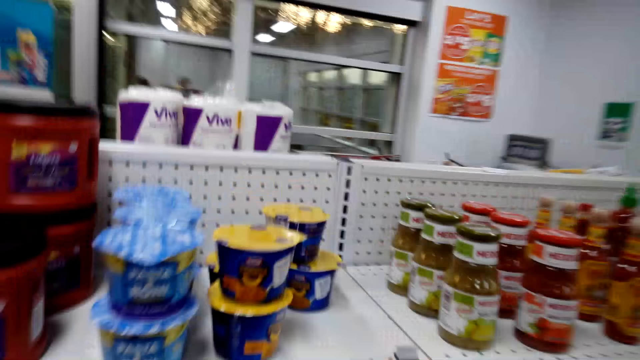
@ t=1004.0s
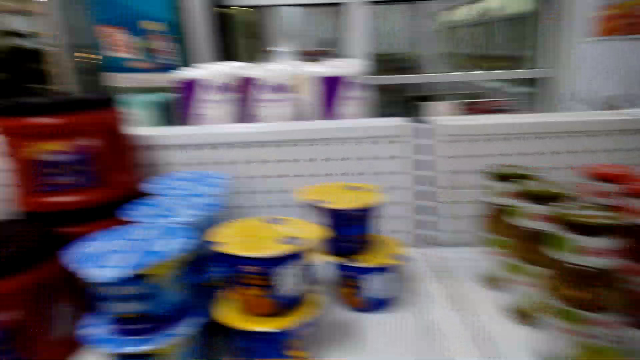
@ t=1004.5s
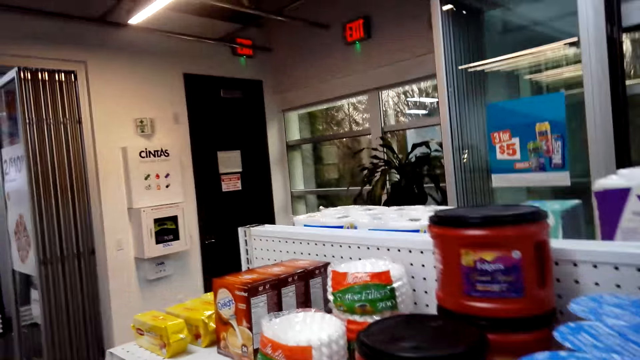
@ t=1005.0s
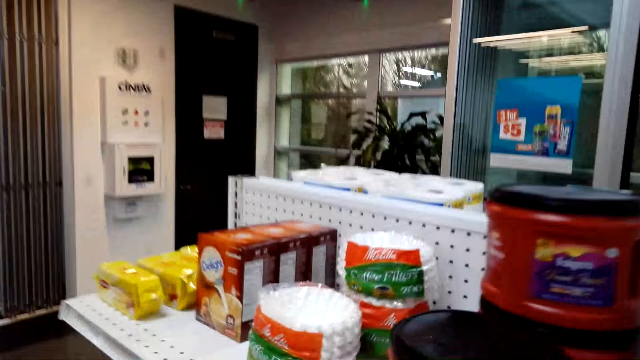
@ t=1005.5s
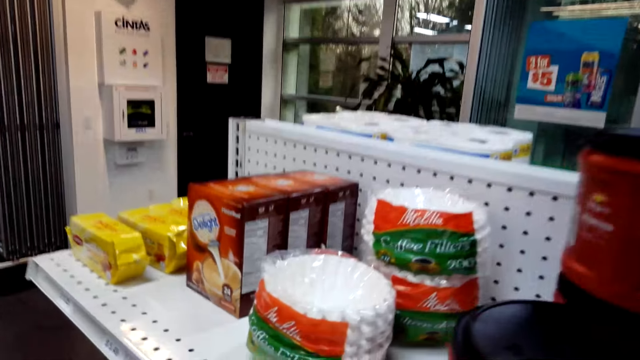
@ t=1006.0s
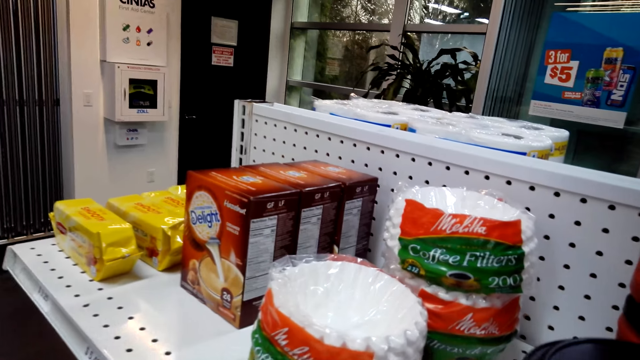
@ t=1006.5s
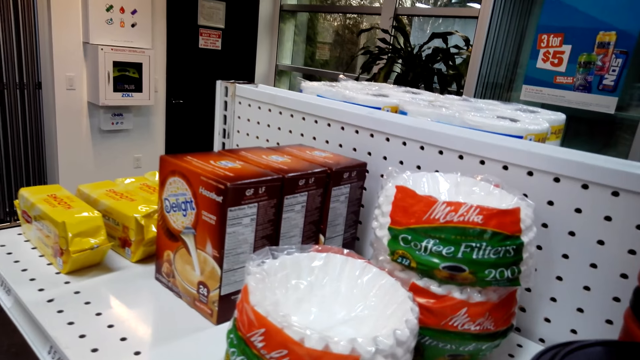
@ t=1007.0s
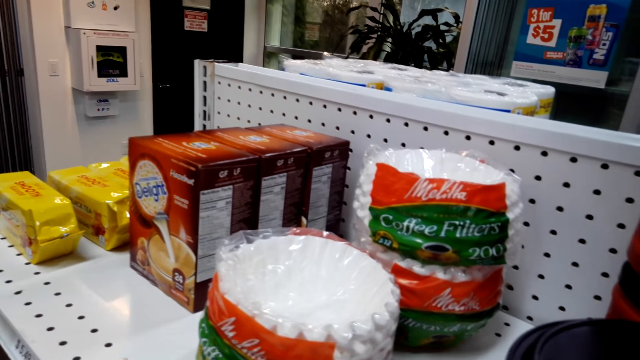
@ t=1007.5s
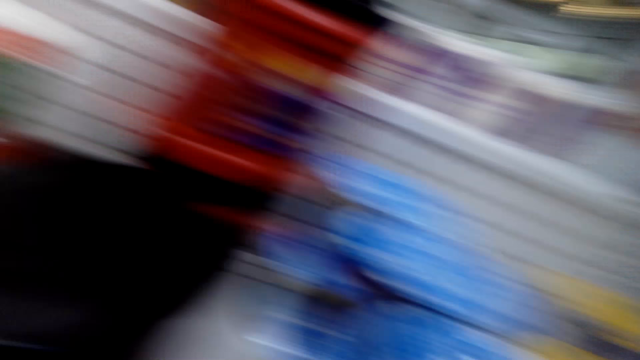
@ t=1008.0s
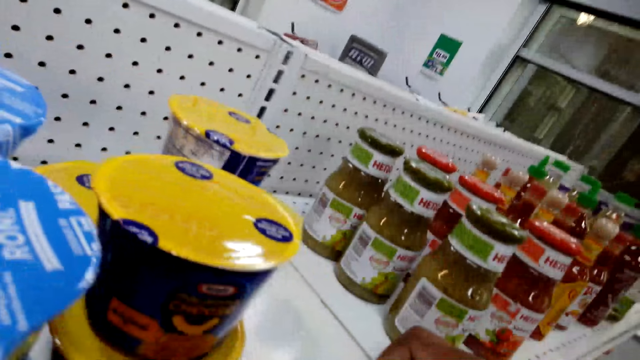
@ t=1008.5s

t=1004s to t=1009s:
The camera wearer looks at the shopping shelf. They dialogue with a person.

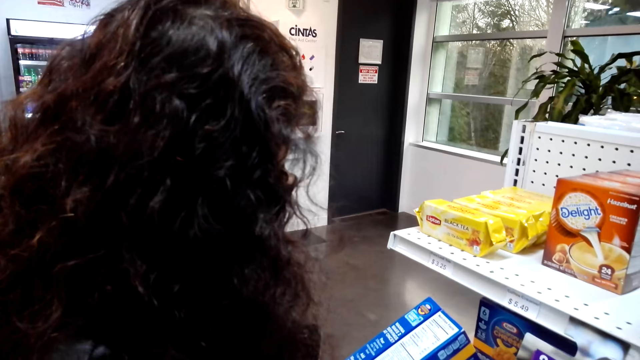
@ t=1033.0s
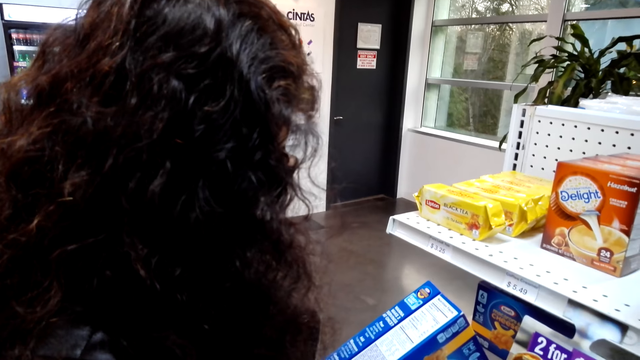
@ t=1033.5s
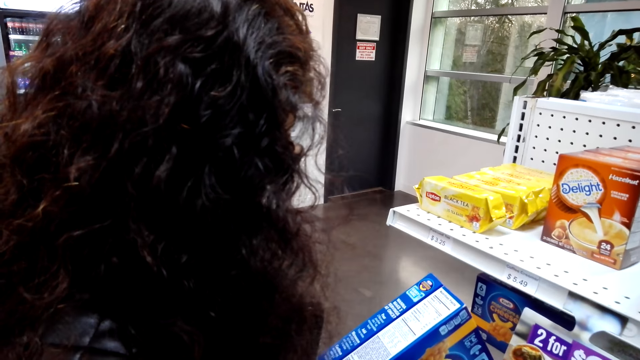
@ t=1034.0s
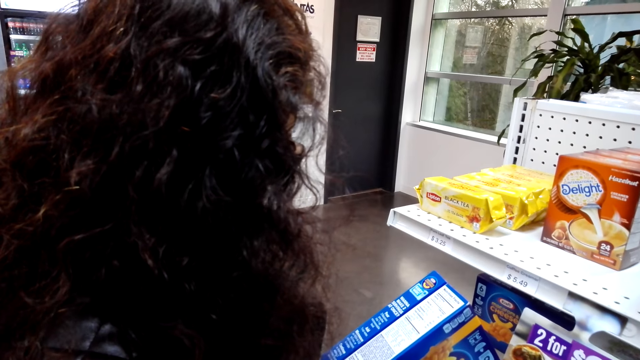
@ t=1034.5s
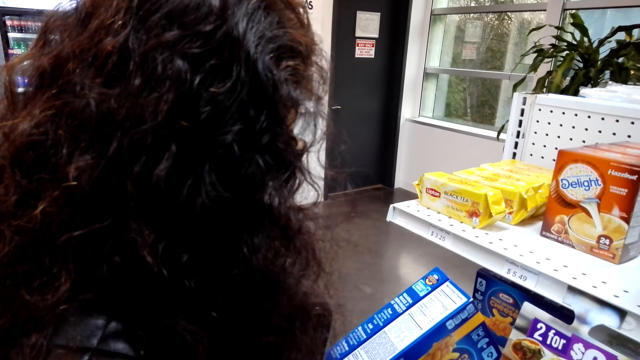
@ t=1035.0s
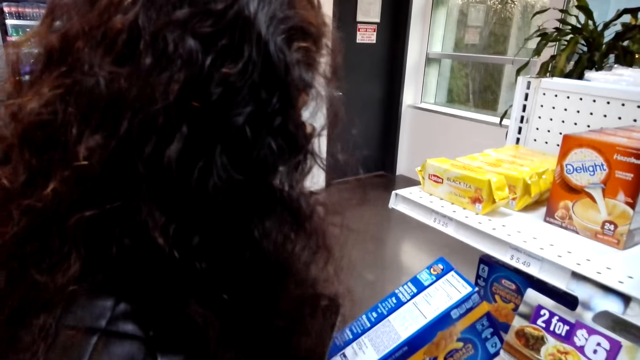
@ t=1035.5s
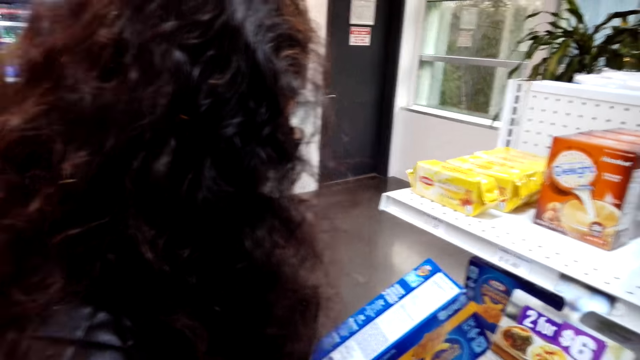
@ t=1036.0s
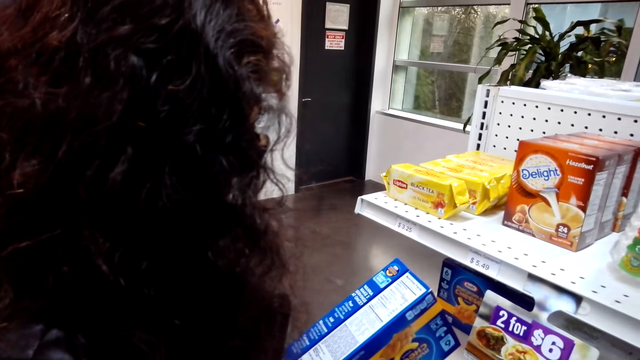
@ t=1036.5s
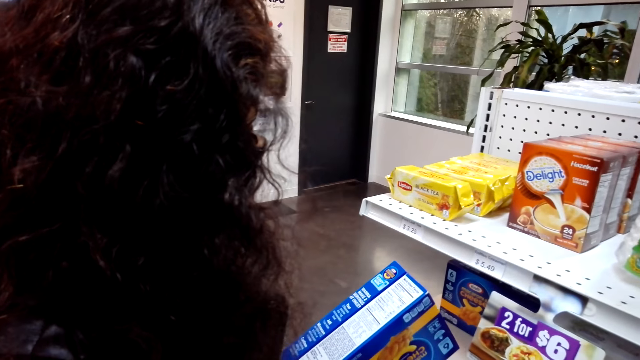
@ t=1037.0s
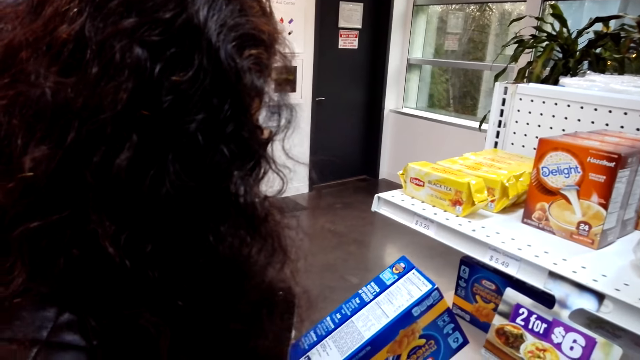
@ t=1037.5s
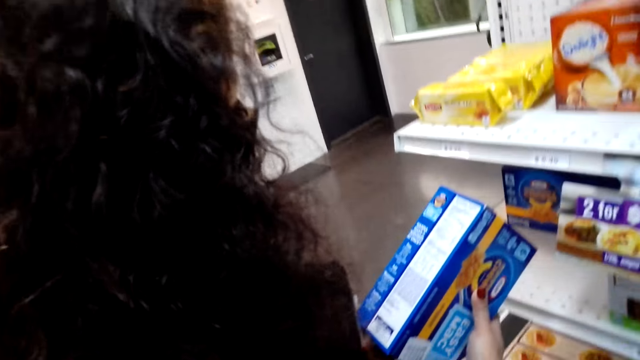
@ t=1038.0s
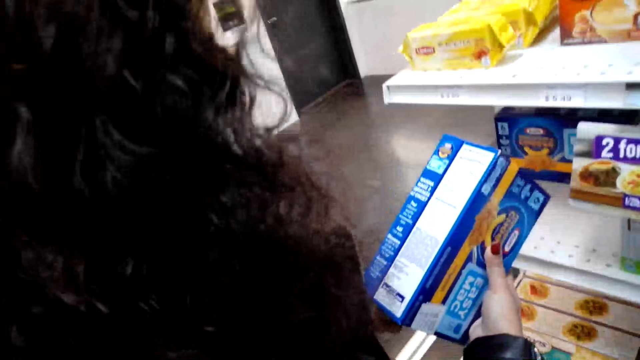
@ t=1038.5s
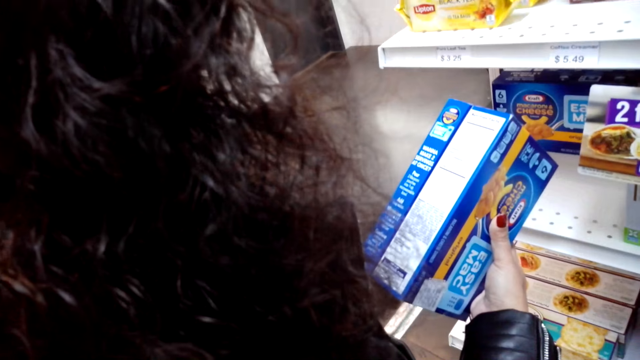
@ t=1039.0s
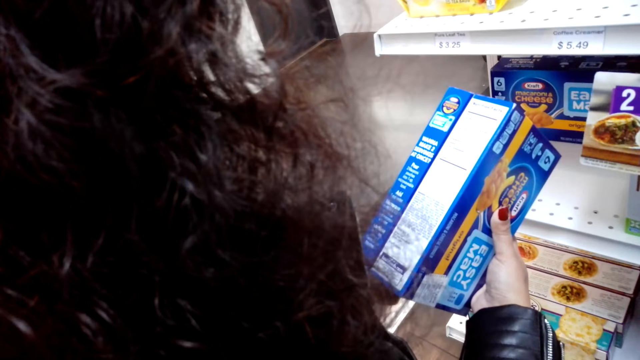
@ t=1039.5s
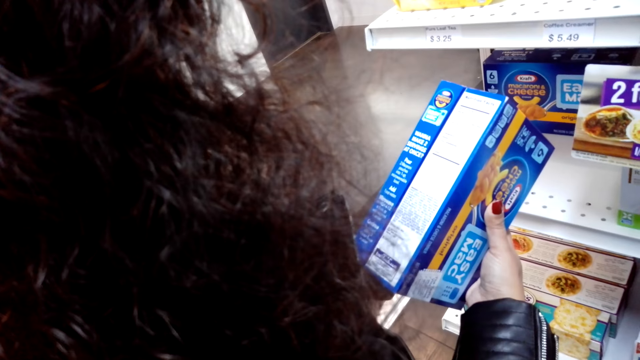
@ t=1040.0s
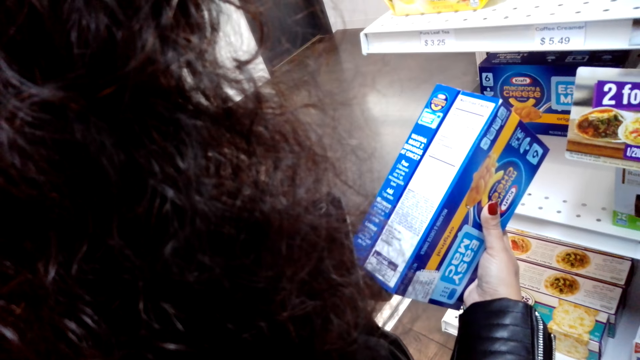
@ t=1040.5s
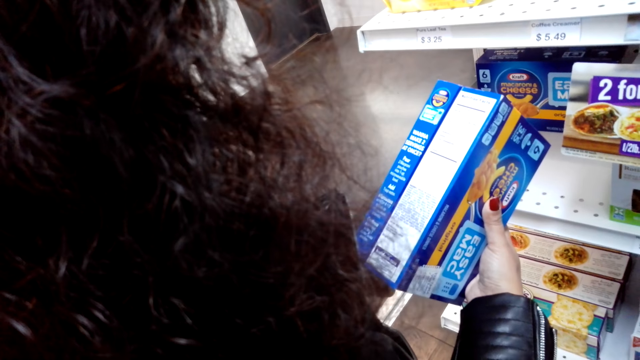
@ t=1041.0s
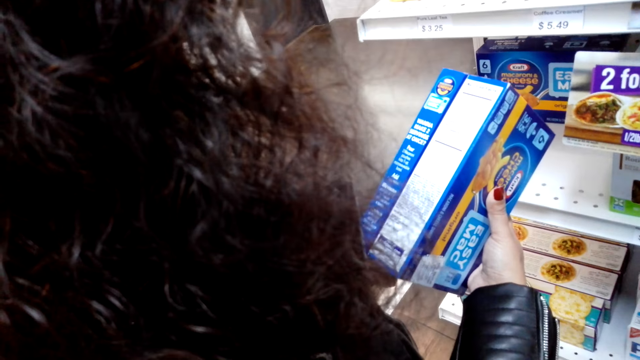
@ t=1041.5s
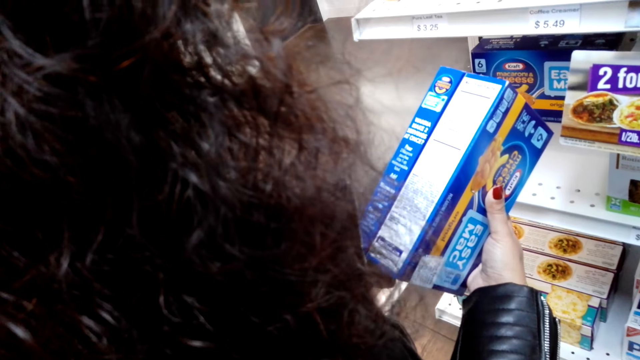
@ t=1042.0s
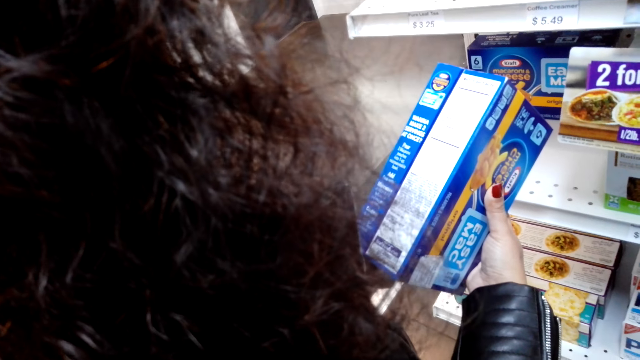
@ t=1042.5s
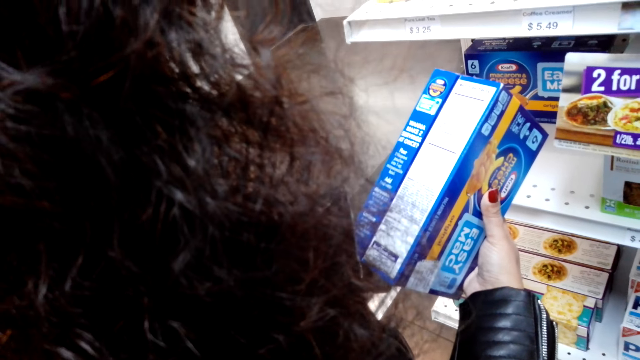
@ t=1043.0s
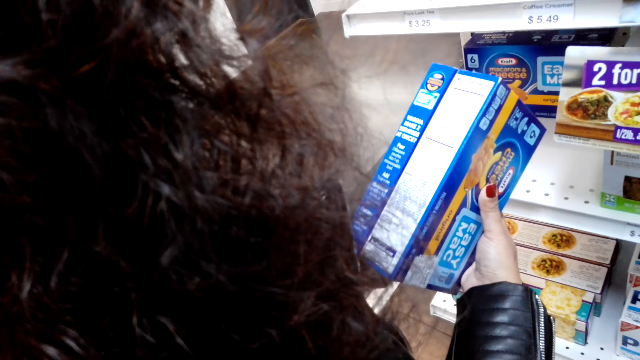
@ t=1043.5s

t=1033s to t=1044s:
The camera wearer talks to a person. The person reads the item ingredients. The camera wearer dialogues to the person. The person holds Easy Mac.

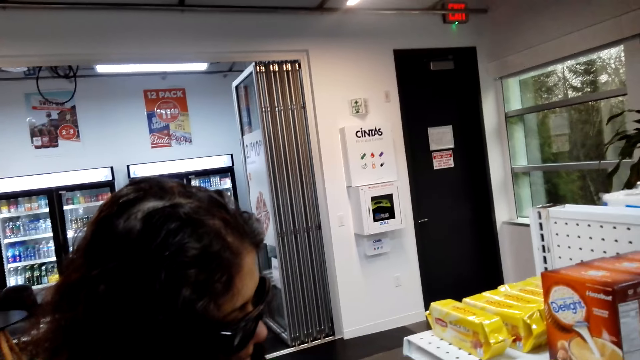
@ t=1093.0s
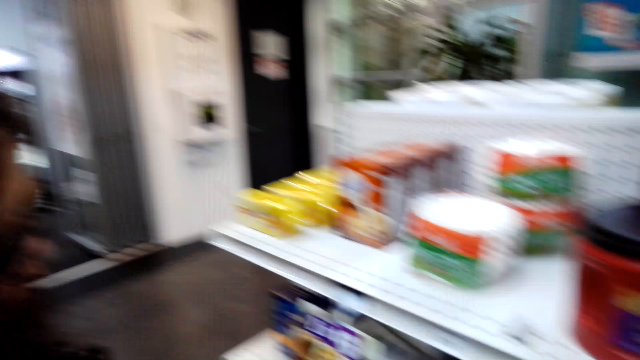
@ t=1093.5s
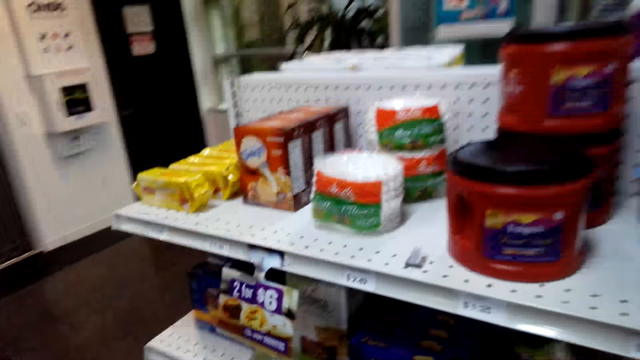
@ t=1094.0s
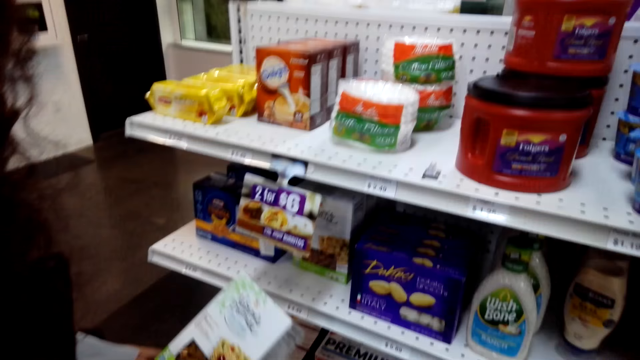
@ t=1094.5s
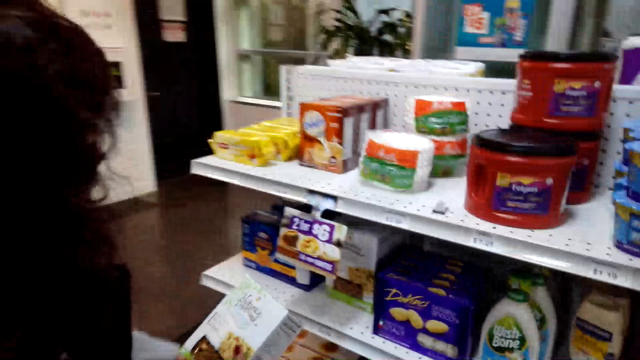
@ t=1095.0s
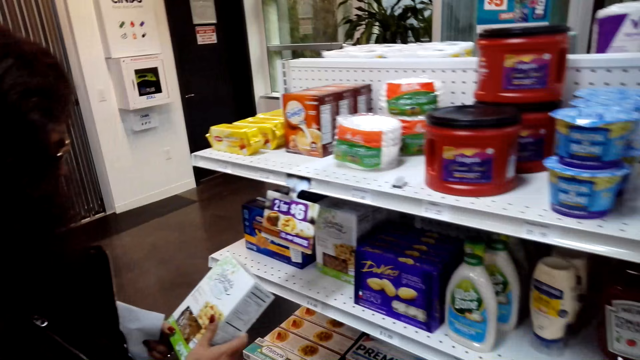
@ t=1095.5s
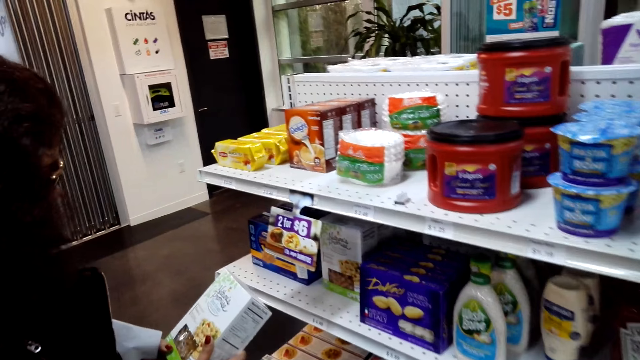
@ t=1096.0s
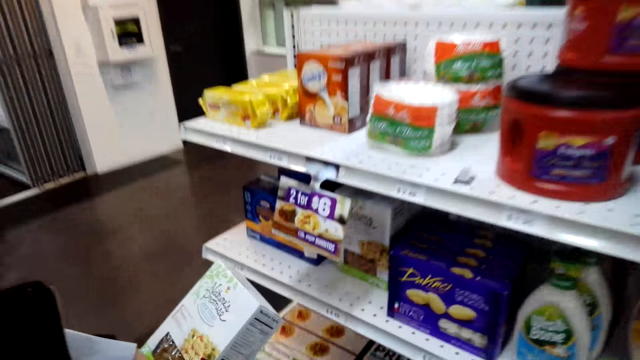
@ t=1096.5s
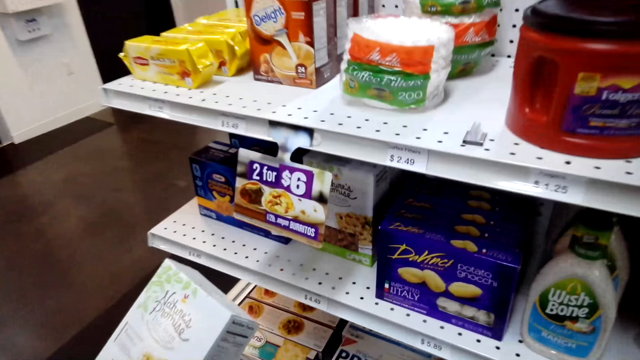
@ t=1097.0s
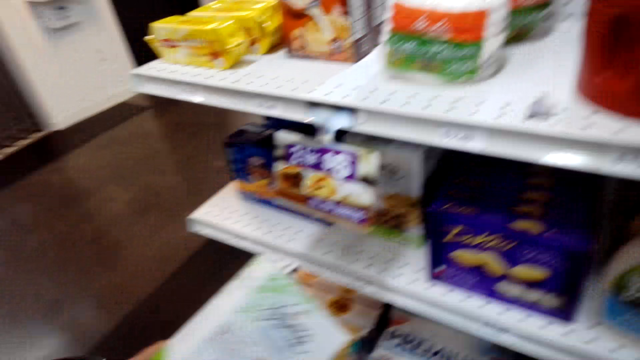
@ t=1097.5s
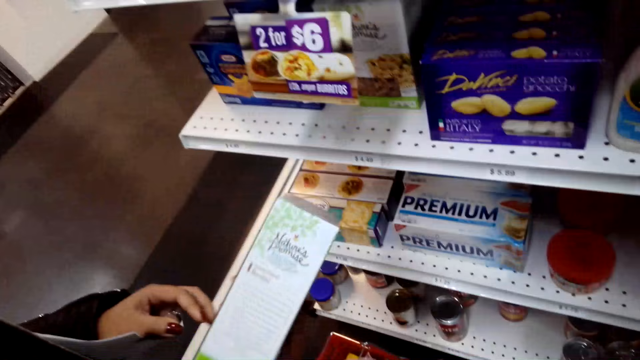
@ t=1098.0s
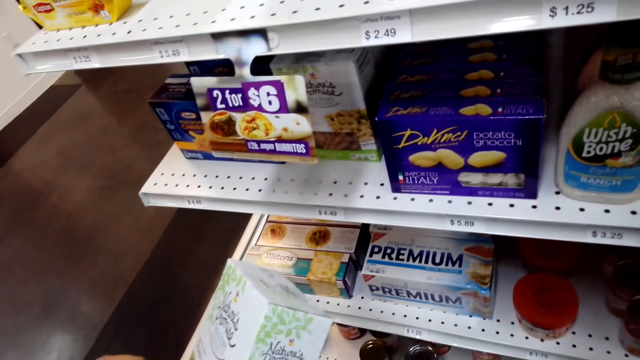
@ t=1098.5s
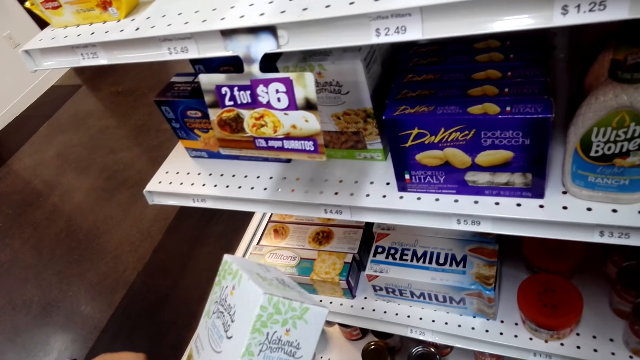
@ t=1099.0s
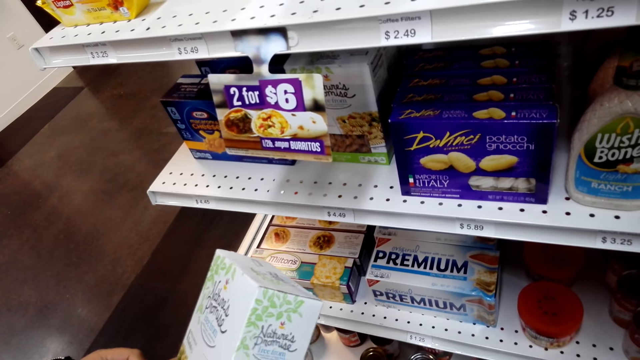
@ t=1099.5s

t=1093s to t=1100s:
A person picks Nature's Promise from the shelf. A woman looks on the pasta packet. The camera wearer converses with a person.
